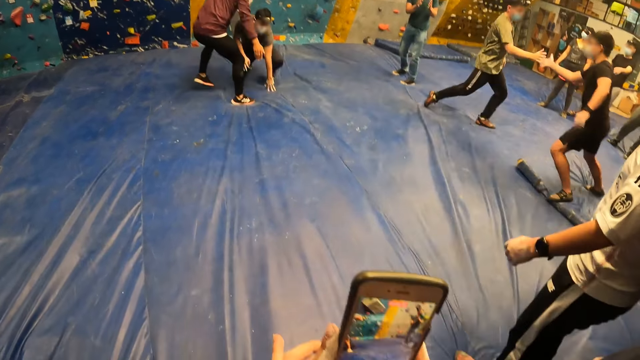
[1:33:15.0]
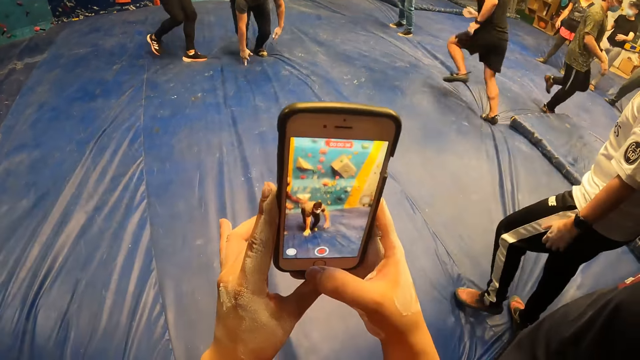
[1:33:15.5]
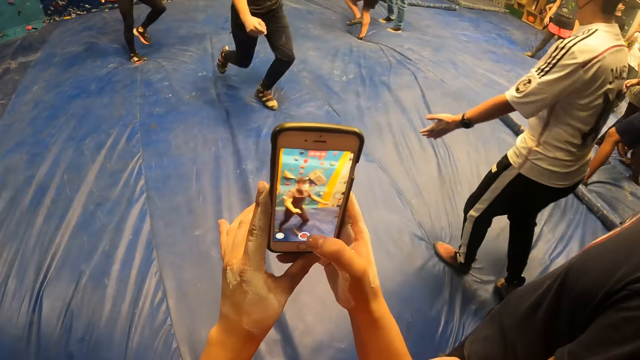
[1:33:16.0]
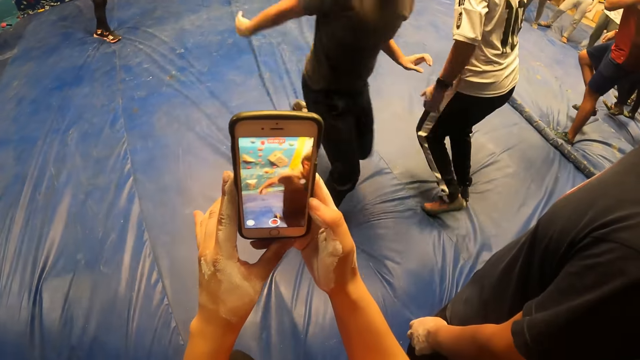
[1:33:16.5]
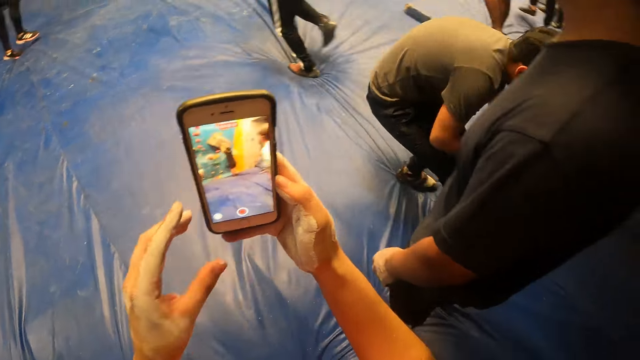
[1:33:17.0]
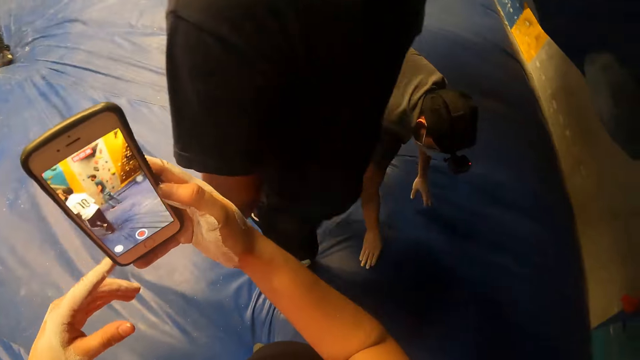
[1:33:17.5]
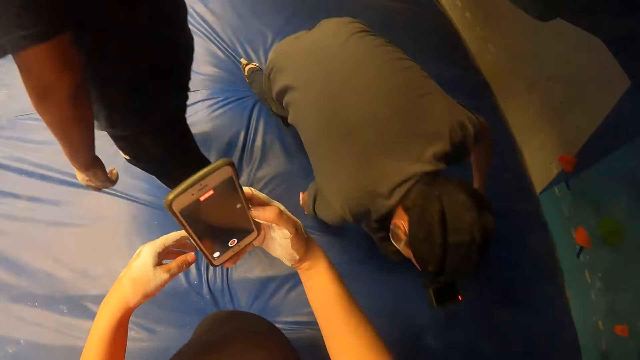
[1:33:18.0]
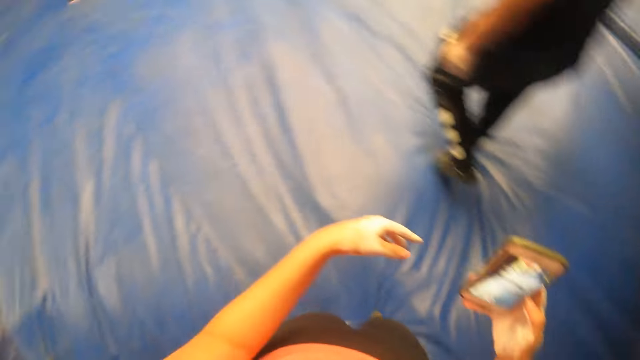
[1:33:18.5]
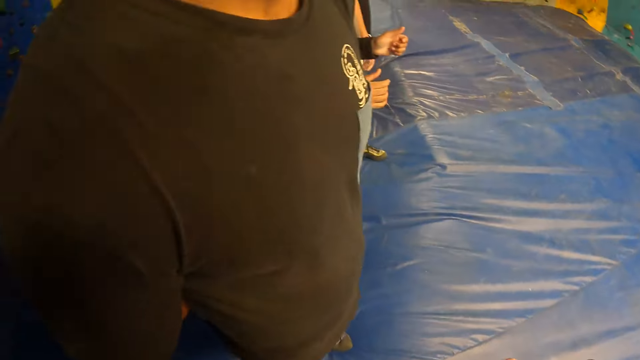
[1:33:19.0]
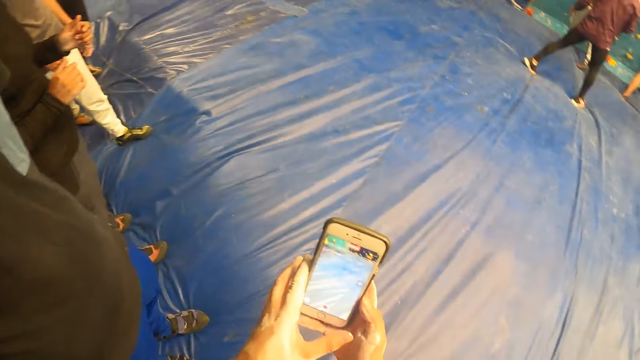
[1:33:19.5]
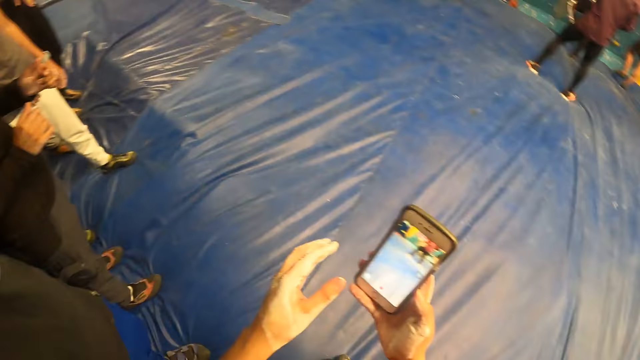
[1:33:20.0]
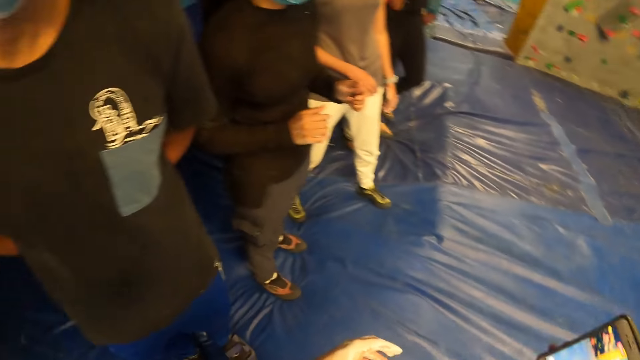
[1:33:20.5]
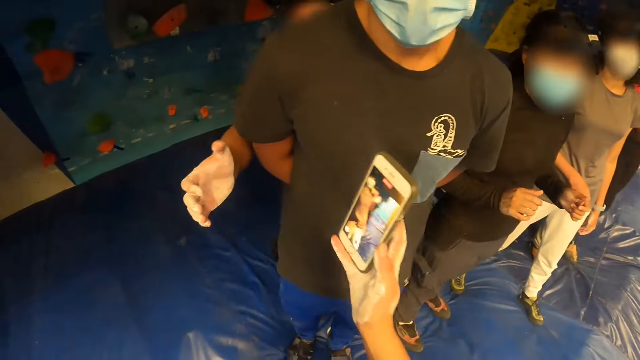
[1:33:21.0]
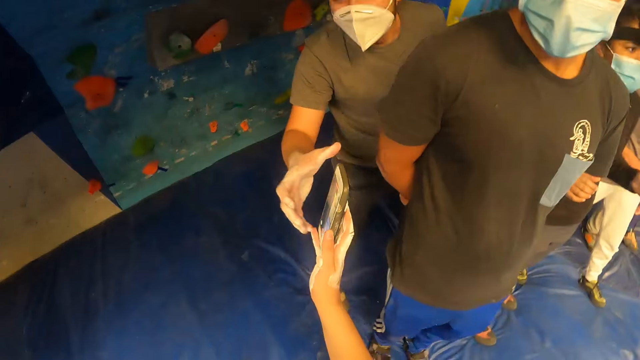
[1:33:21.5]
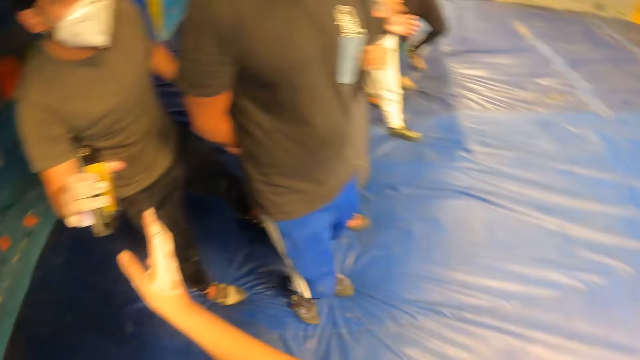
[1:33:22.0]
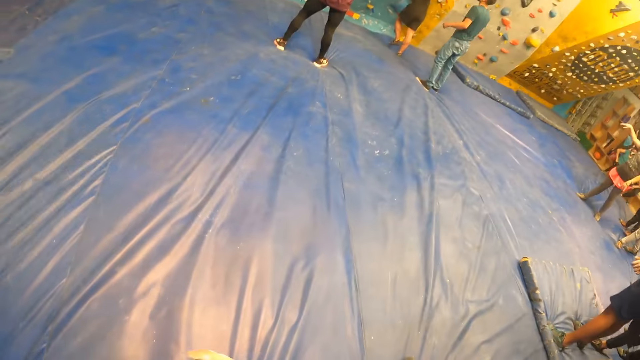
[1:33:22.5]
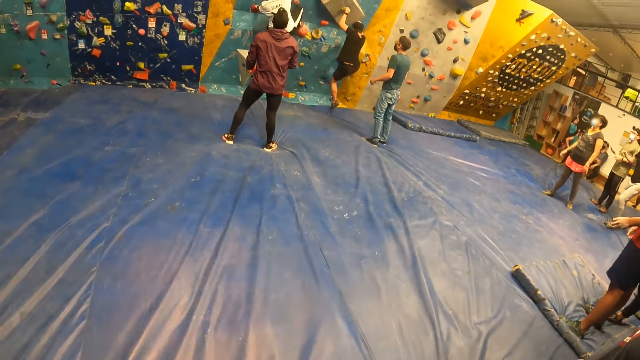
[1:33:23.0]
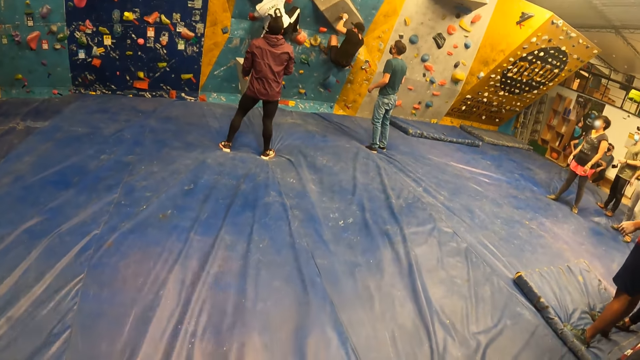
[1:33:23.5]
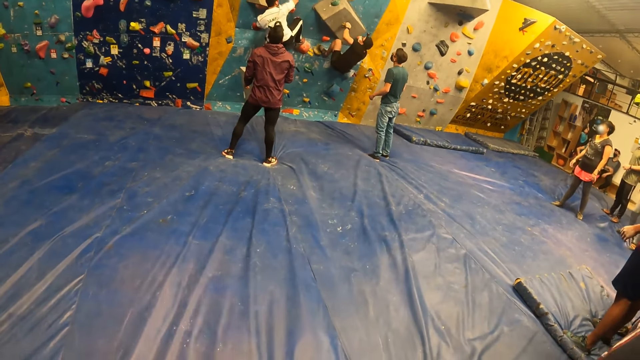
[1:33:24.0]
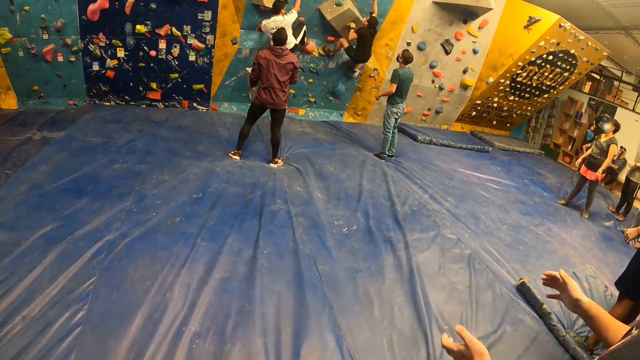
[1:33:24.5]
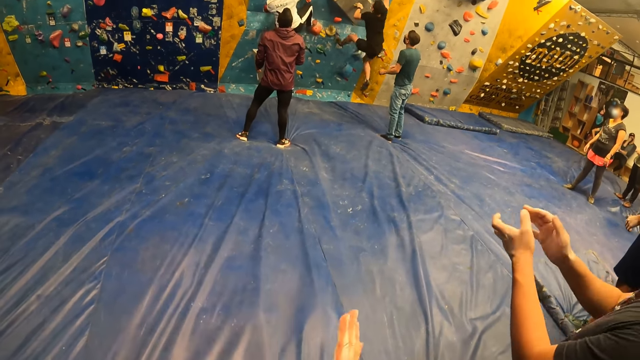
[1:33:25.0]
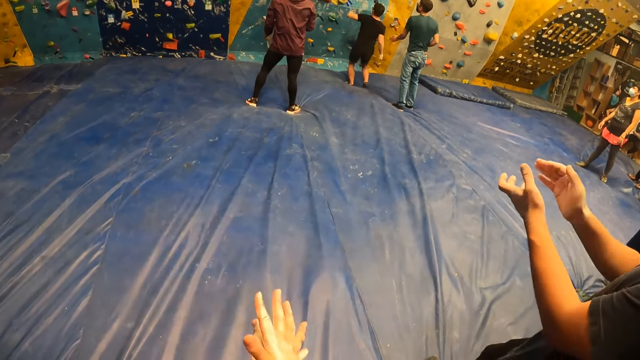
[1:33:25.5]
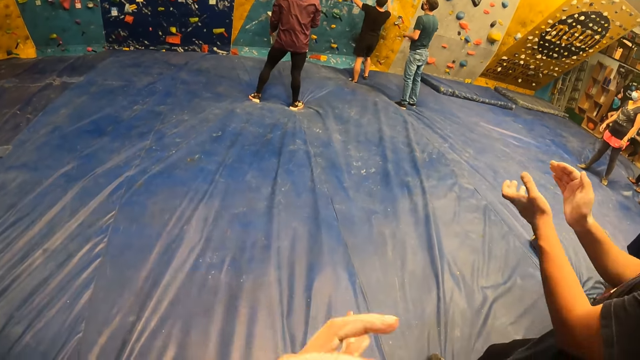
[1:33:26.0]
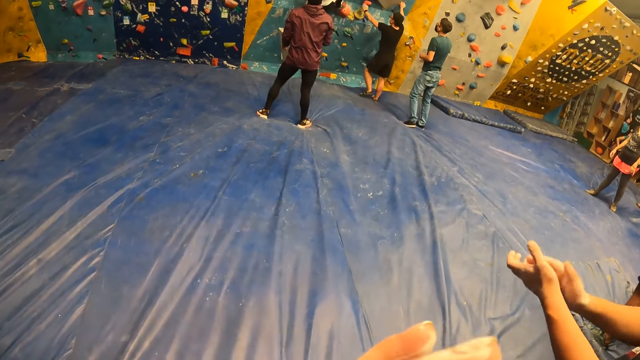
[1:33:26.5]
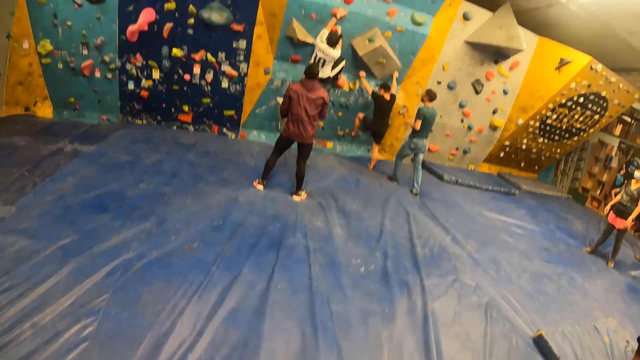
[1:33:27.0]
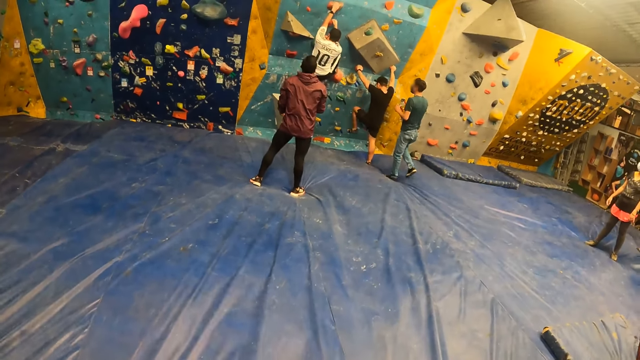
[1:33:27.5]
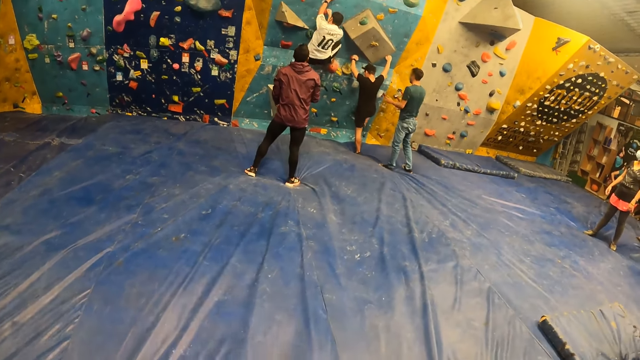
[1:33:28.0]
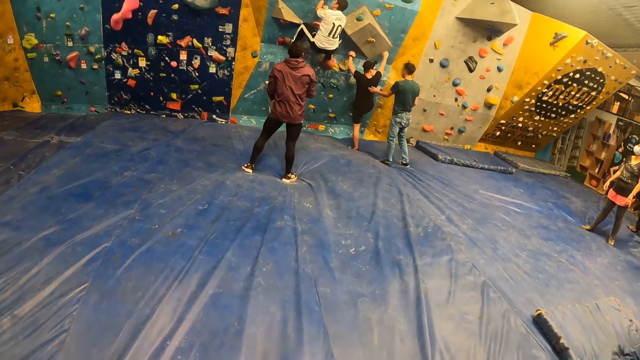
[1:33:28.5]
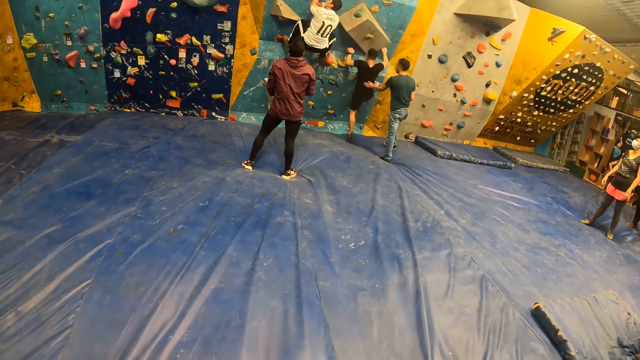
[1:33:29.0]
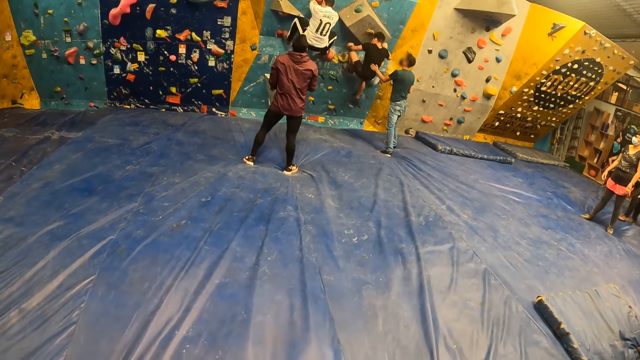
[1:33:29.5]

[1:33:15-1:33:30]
A man runs behind the camera wearer. The camera wearer looks around. She holds a phone and looks around. She gives the phone to the man with her right hand. She looks around. She claps. She looks at another man.

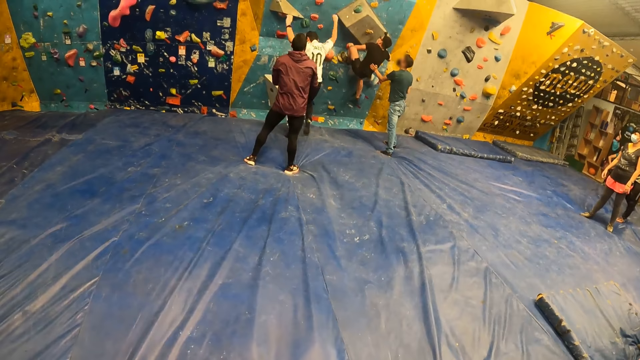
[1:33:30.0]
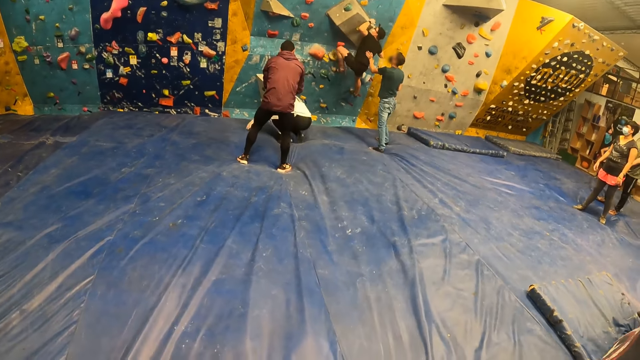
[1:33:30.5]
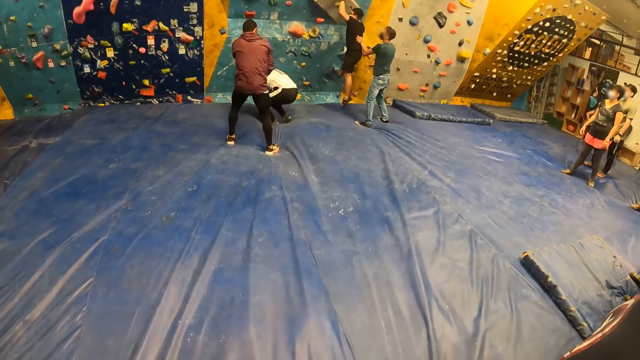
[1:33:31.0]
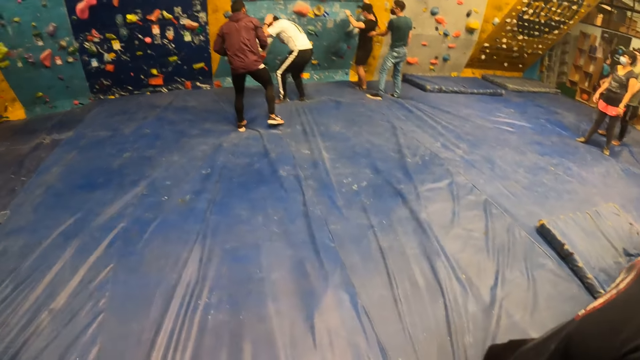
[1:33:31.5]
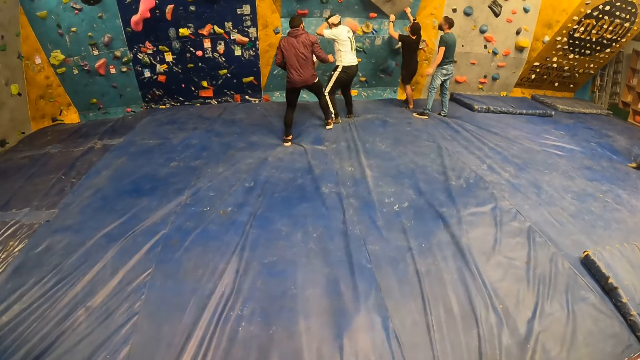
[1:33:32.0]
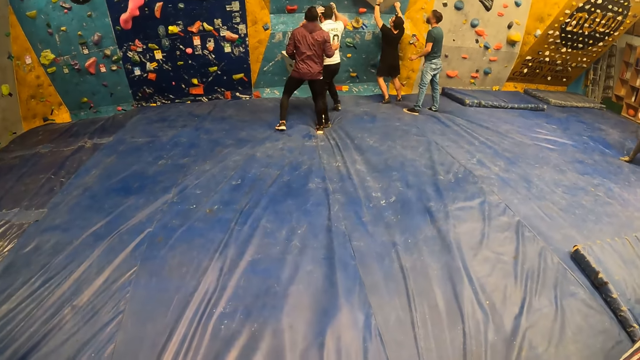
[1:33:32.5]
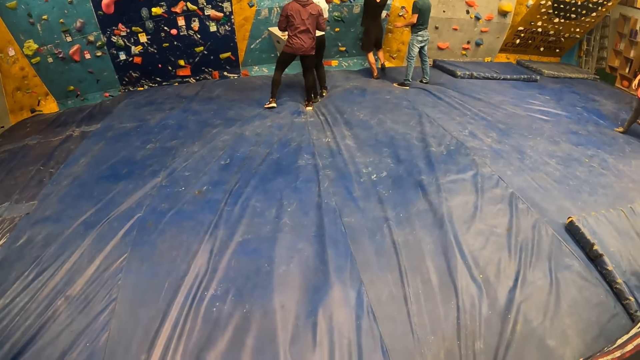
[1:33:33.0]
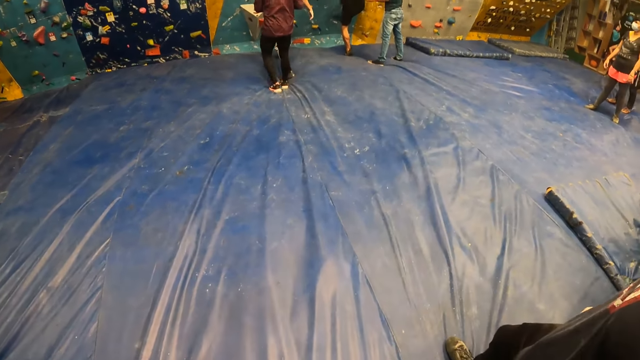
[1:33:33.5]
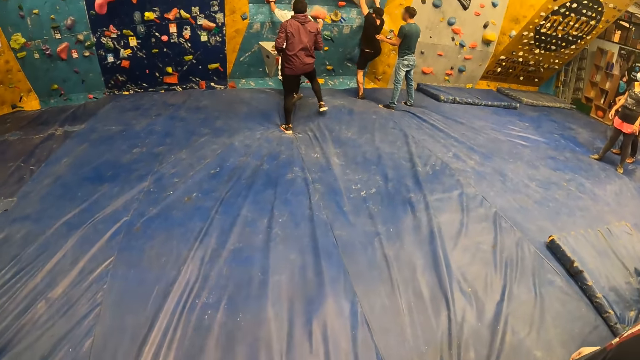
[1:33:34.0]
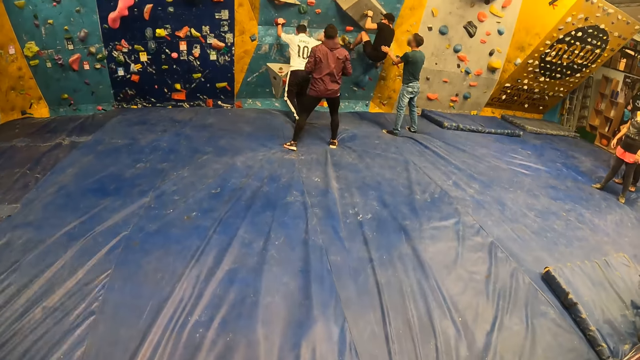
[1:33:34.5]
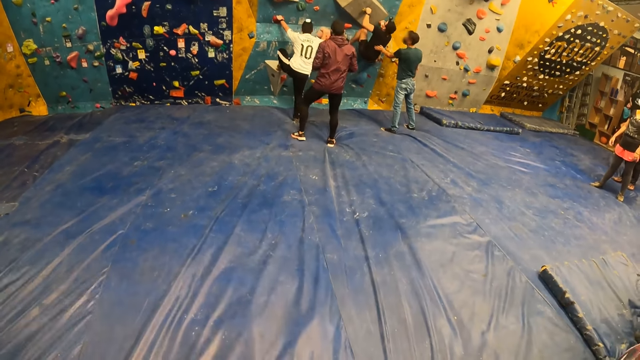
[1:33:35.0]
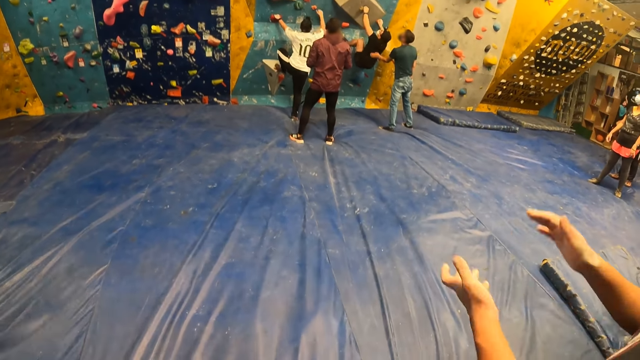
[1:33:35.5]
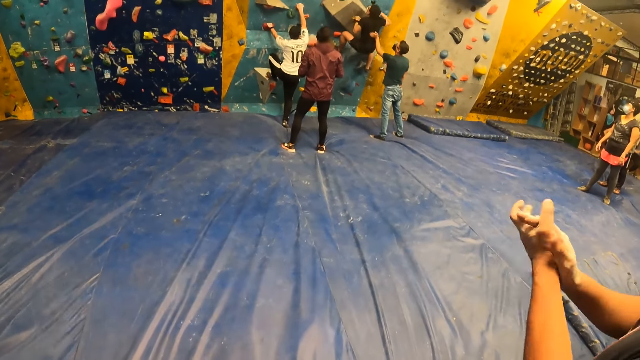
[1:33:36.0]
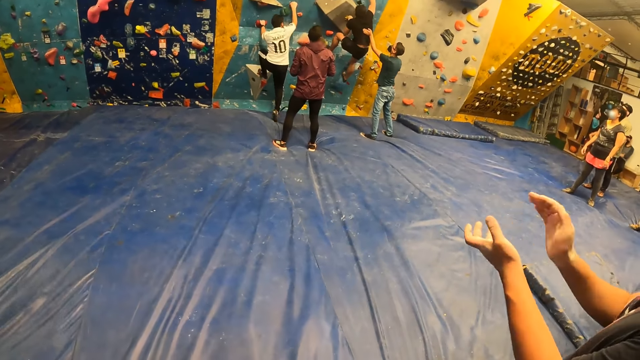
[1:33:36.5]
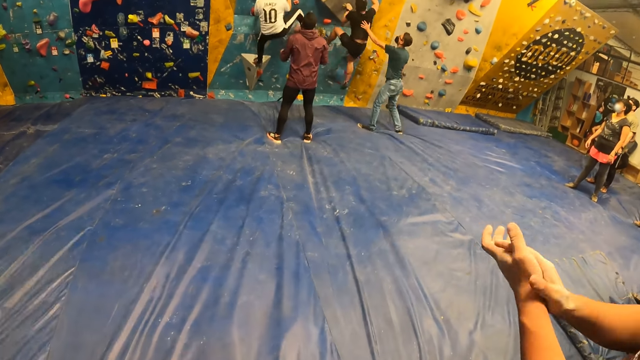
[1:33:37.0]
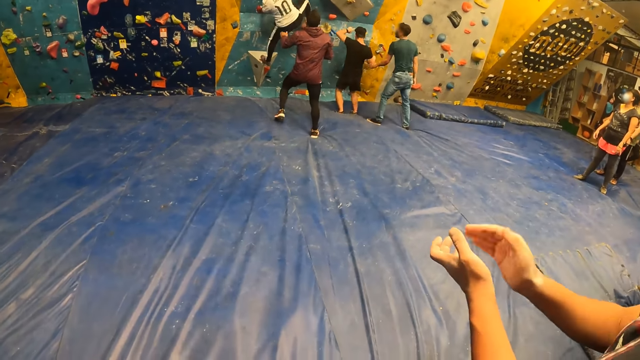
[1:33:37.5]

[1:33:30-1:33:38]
The man claps his hands.
